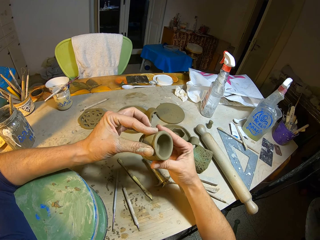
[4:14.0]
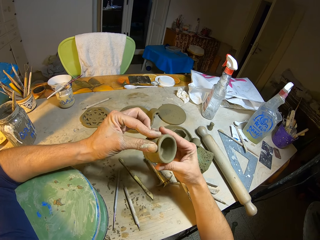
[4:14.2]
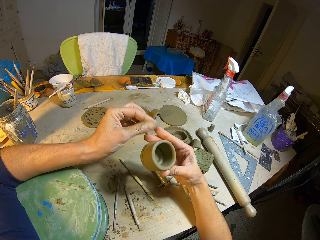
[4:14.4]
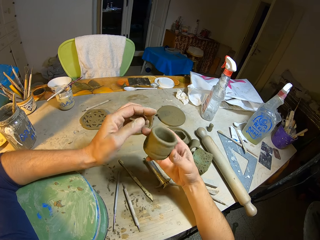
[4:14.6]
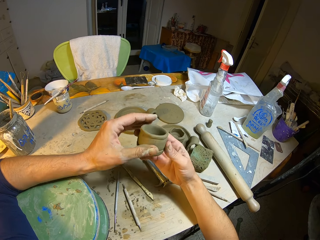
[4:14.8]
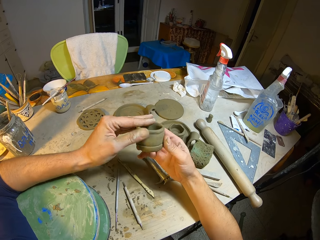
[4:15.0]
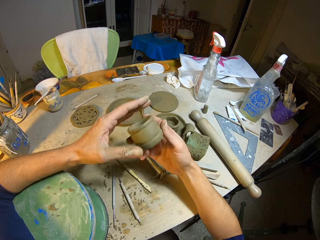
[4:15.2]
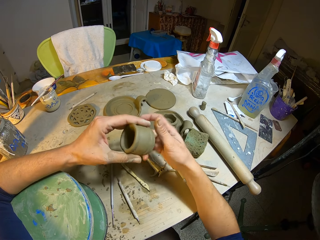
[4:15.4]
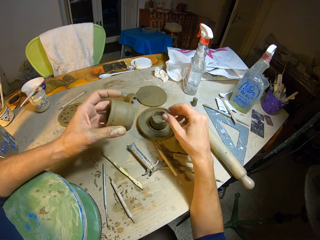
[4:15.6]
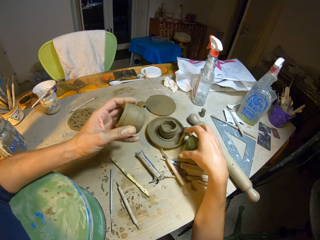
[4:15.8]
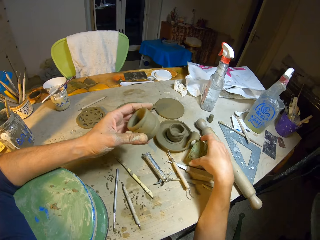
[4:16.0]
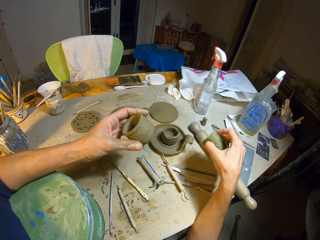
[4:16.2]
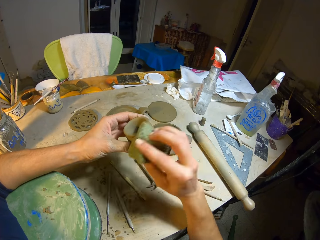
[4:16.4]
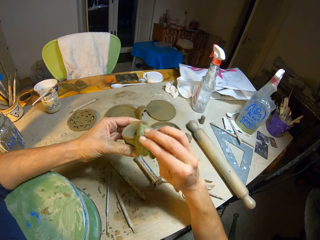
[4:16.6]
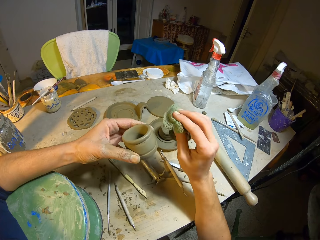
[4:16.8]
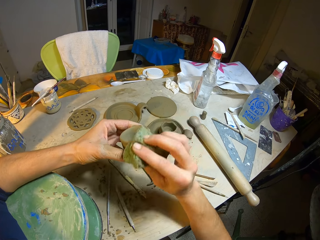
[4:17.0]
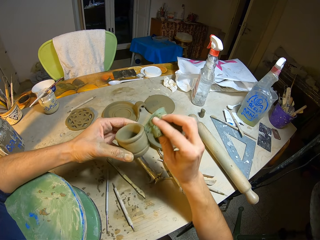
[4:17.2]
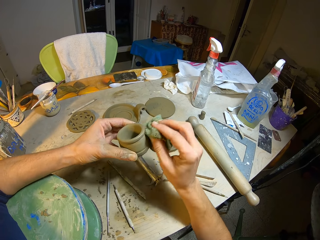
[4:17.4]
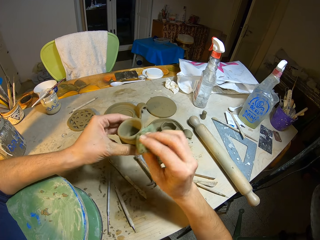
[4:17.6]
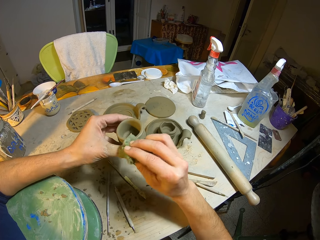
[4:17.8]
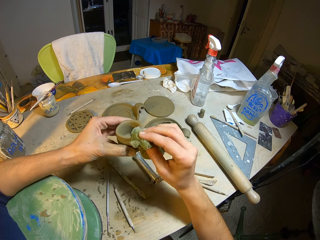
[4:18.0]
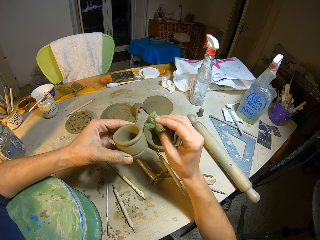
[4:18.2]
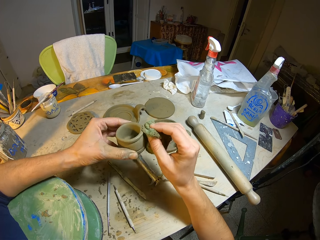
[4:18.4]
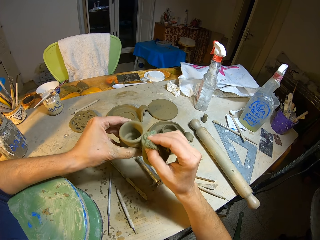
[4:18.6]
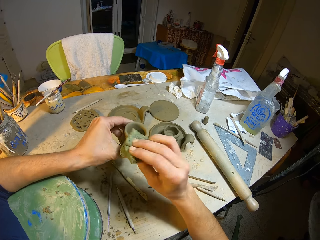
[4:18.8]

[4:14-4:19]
The camera wearer picks the foam on the table with her right hand. She cleans the clay cup in her left hand with the foam in her right hand.

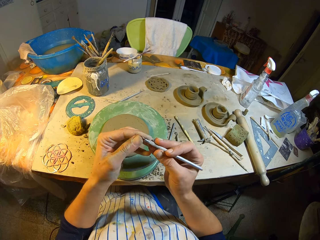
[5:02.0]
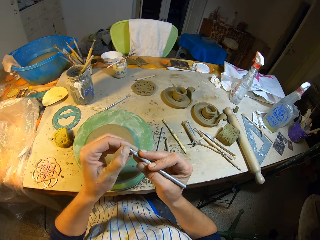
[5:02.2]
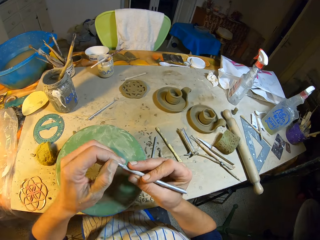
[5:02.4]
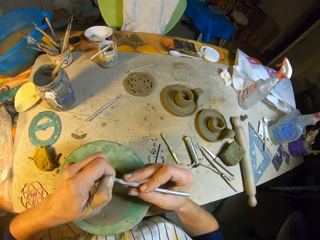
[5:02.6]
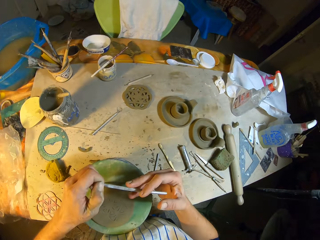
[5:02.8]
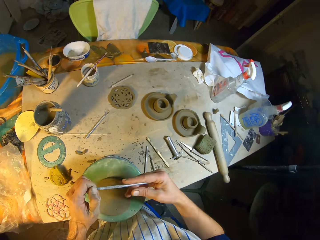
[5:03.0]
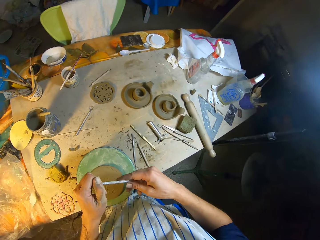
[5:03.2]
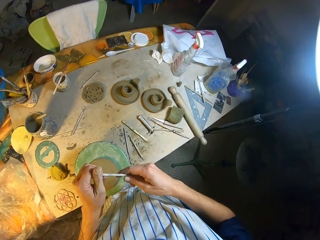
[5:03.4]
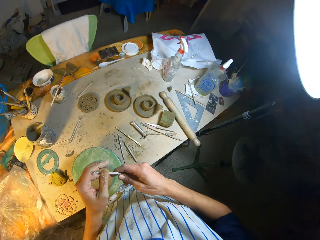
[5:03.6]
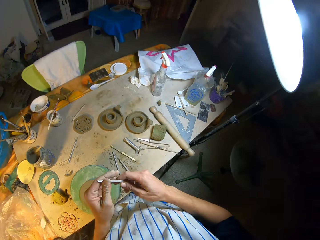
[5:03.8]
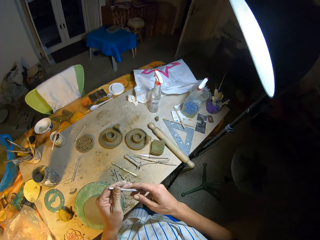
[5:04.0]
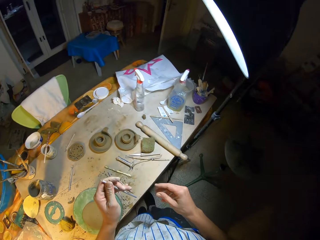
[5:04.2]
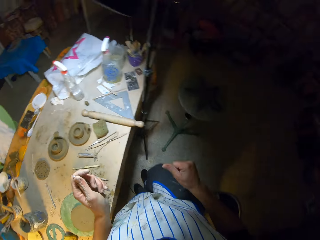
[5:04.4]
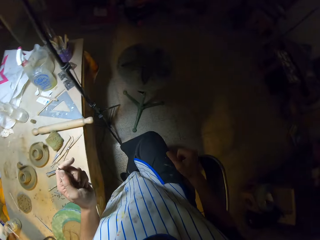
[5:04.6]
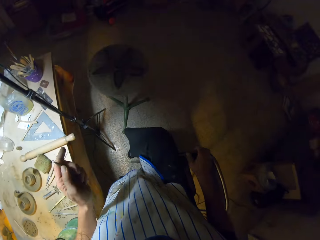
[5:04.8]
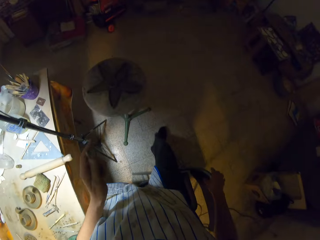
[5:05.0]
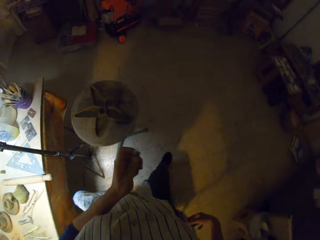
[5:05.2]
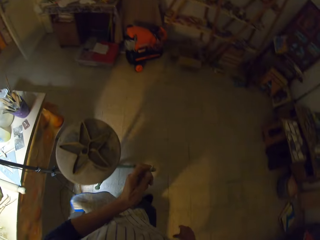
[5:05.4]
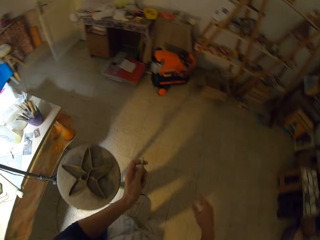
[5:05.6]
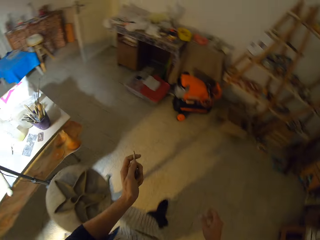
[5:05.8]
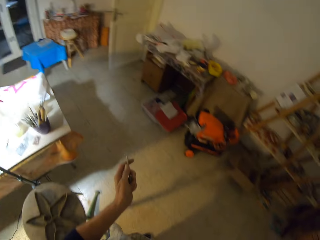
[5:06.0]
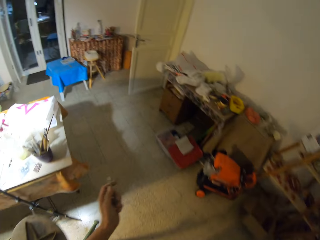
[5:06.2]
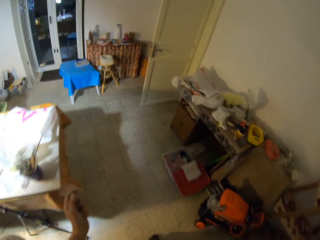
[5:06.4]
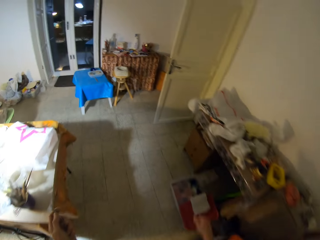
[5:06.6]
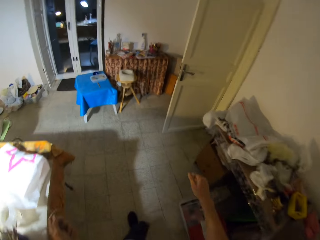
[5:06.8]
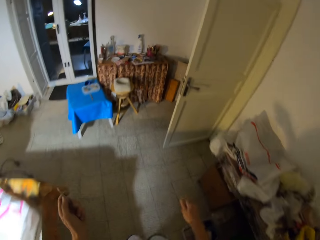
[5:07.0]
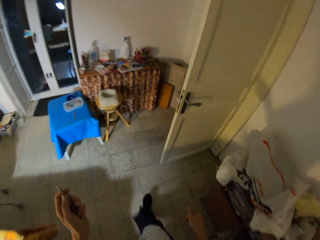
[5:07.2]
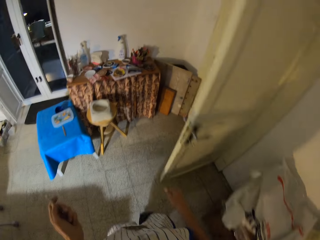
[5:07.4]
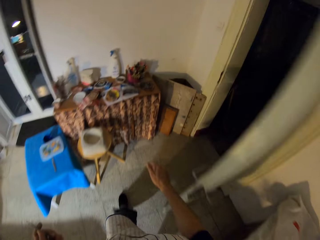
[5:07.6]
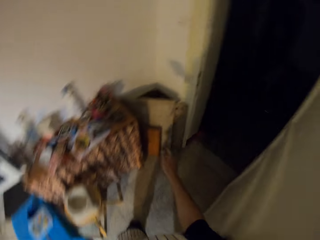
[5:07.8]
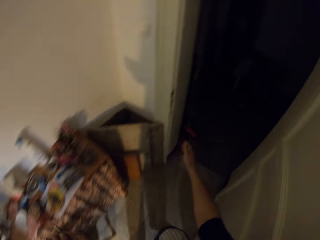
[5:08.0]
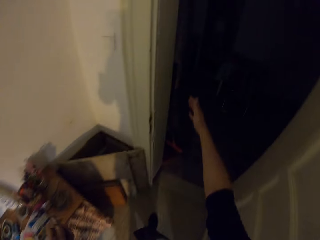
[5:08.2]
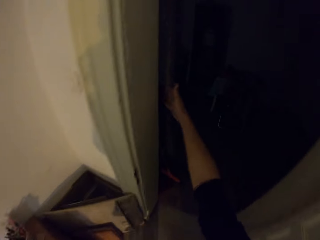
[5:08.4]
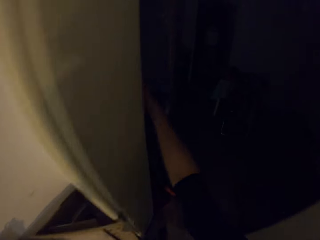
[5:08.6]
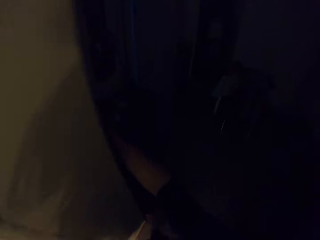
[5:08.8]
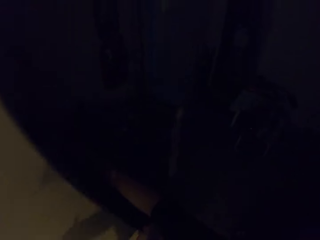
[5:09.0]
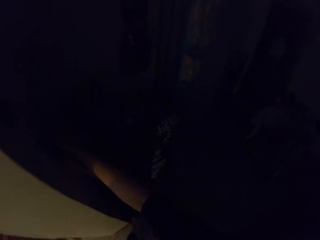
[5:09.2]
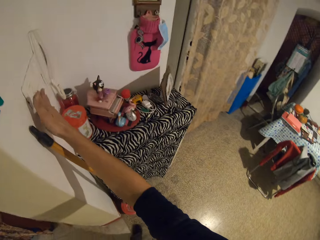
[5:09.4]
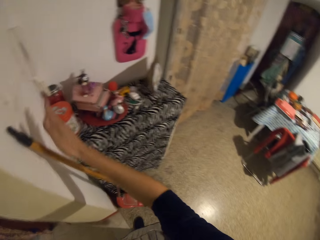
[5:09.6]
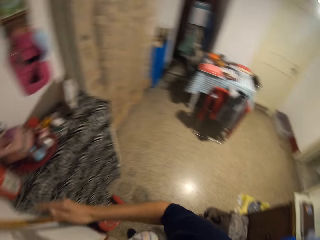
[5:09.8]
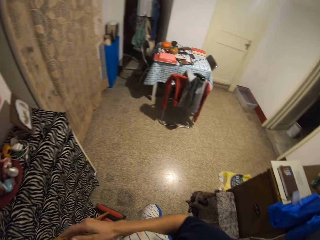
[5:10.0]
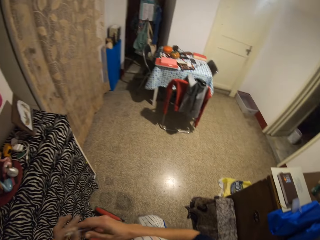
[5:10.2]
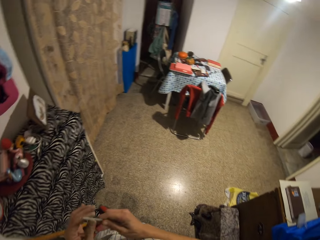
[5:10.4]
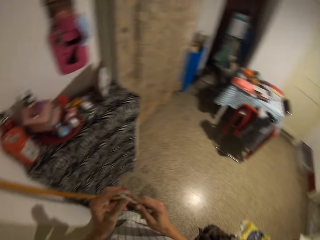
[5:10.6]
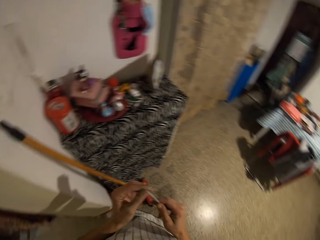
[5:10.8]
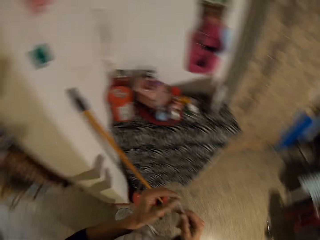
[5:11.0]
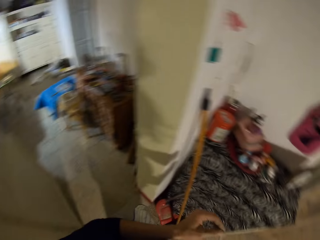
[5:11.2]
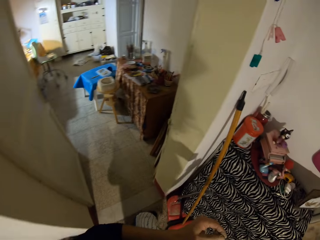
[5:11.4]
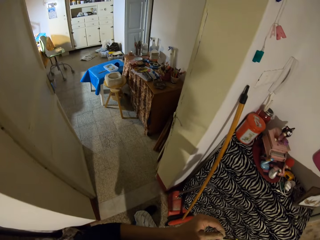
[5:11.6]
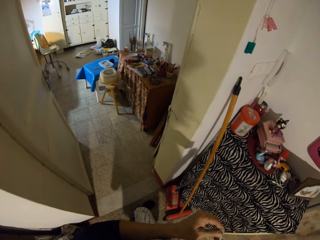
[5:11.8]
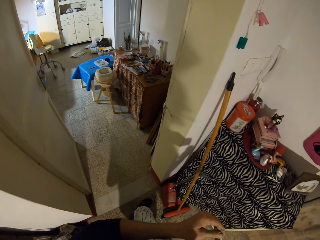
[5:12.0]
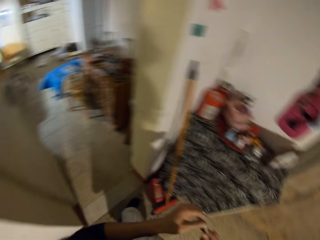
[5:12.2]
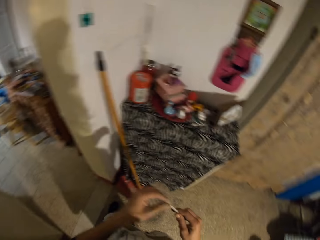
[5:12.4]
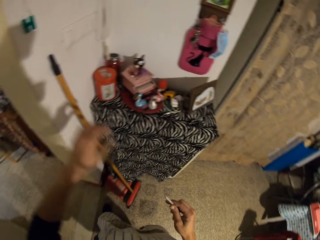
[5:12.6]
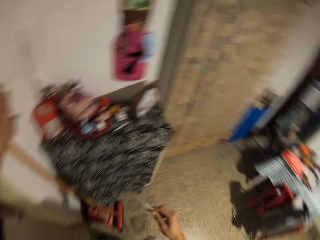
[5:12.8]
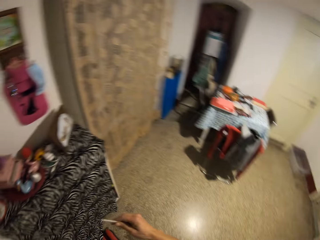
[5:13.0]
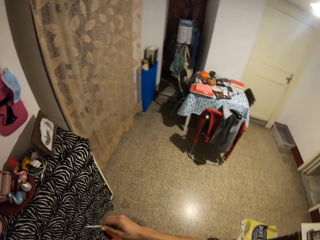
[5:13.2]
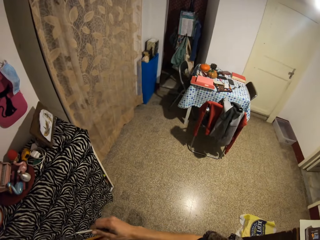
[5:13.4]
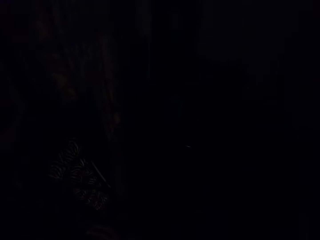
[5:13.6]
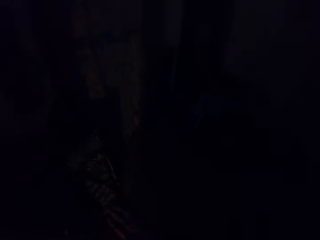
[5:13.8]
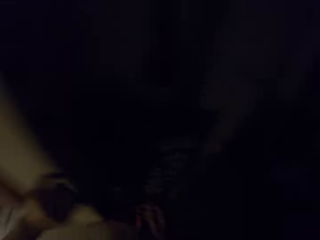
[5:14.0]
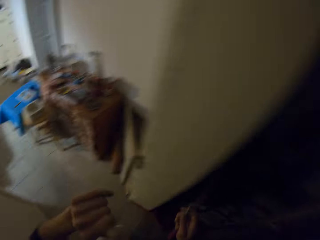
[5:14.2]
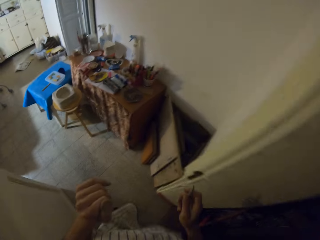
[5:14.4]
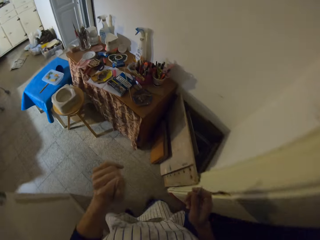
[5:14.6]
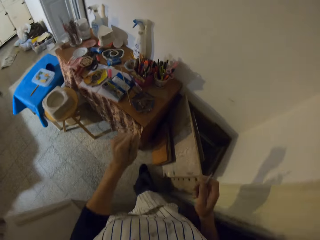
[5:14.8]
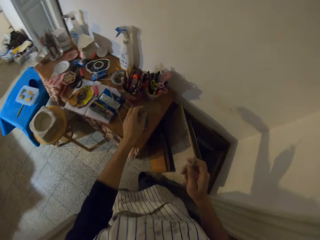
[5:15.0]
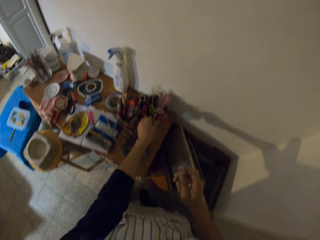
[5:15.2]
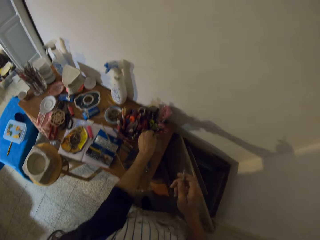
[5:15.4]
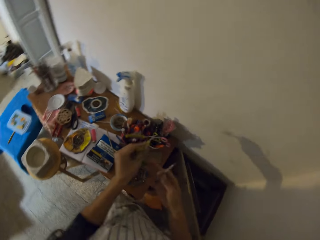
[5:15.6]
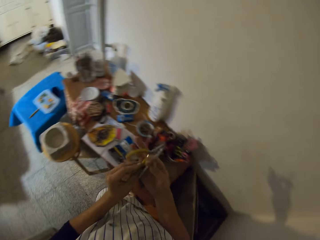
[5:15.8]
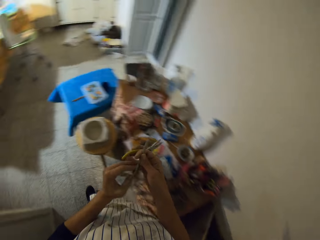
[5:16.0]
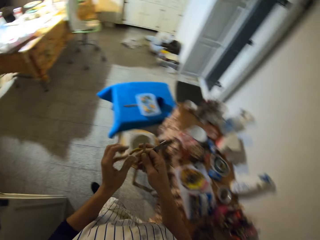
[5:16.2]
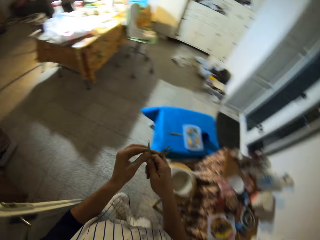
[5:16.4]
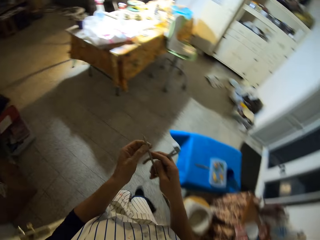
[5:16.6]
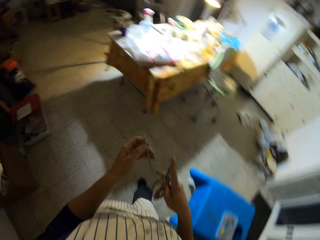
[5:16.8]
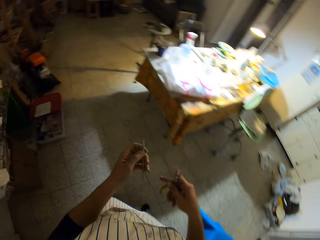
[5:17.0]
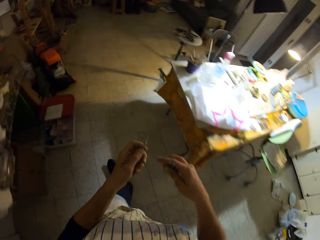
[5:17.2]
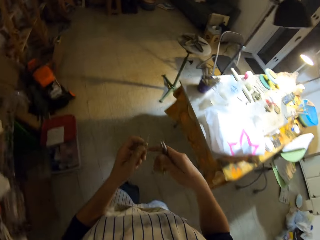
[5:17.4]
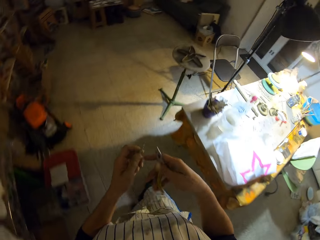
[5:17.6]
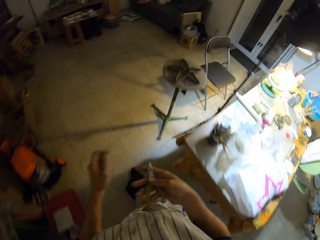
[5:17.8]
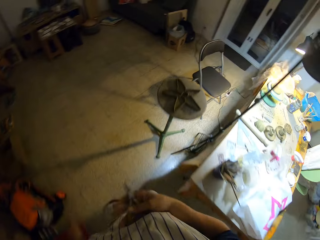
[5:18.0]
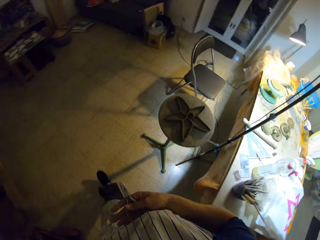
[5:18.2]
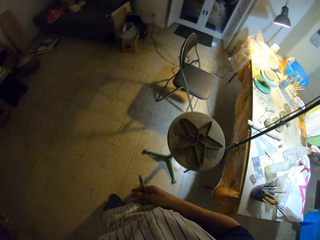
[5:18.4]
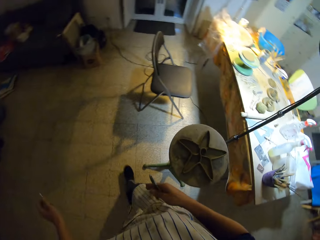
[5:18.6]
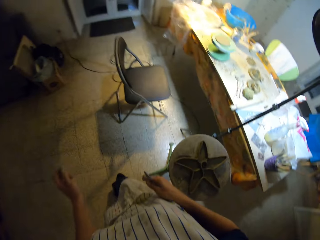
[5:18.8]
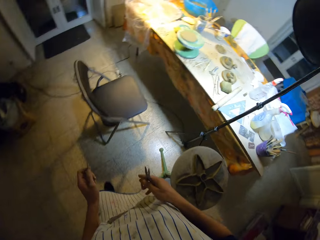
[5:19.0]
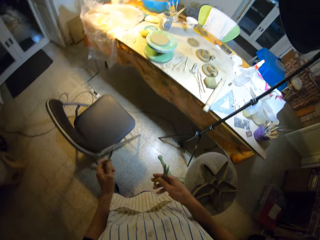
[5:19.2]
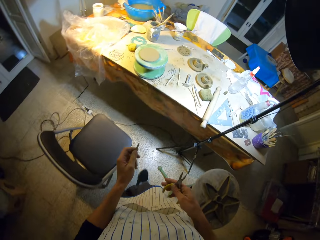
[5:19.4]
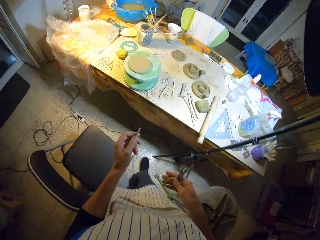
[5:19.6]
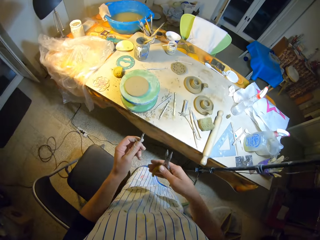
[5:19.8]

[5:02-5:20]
The camera wearer passes the loop tool from his right hand to his left hand. He walks in the room. He walks to the room. He switches on a light in the room with his right hand. He looks around in the room. He switches off the light in the room with his left hand. He walks in the room. He picks a plier in a can of toolbox on a table with his left hand. He passes the plier from his left hand to his right hand. He passes the loop tool from his right hand to his left hand. He walks in the room.
